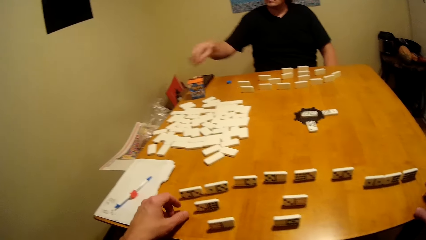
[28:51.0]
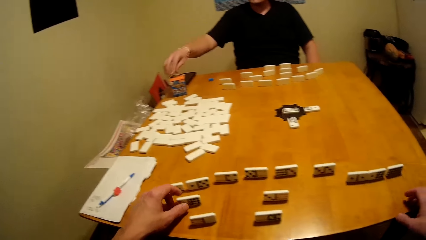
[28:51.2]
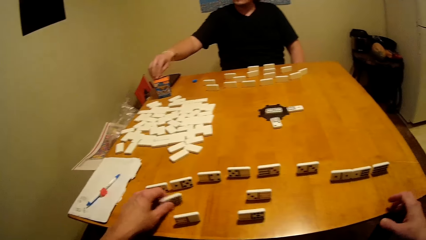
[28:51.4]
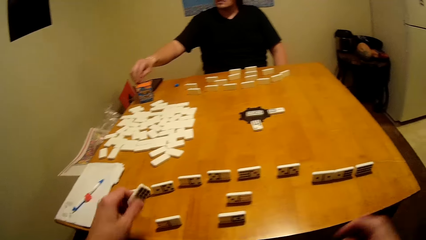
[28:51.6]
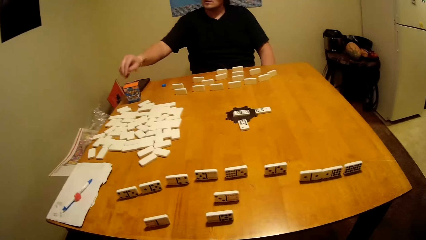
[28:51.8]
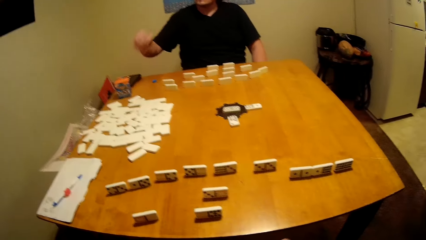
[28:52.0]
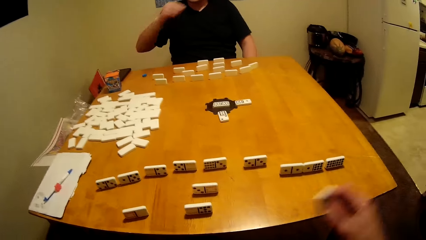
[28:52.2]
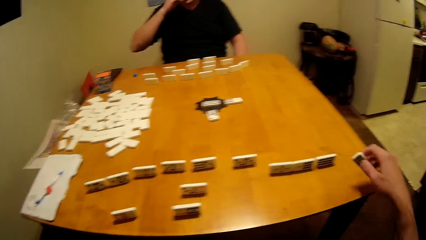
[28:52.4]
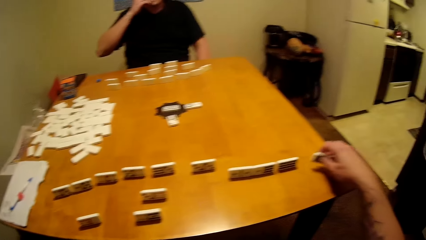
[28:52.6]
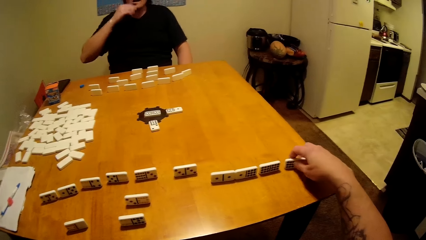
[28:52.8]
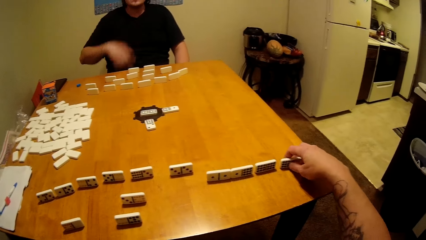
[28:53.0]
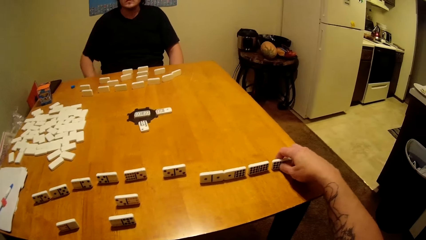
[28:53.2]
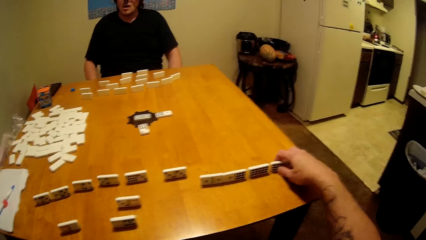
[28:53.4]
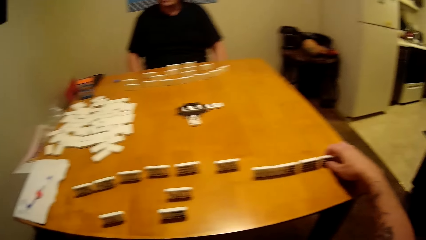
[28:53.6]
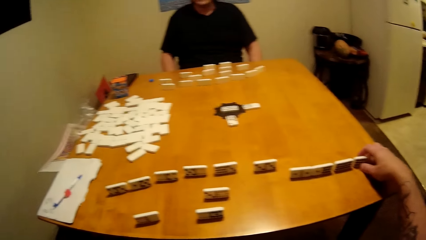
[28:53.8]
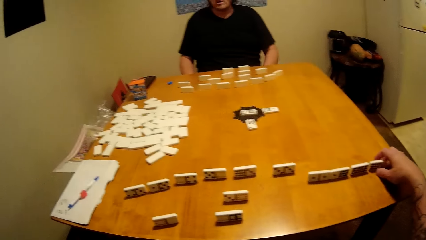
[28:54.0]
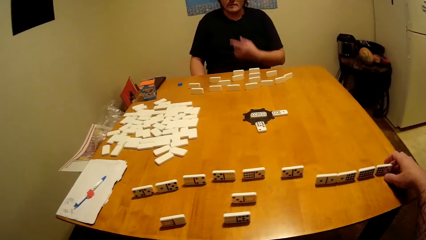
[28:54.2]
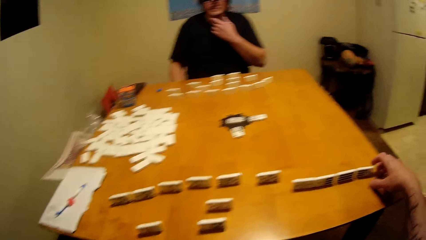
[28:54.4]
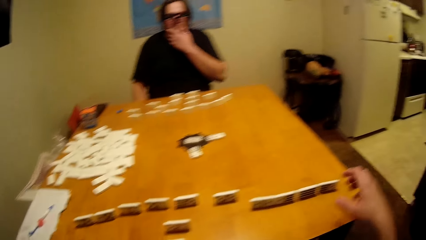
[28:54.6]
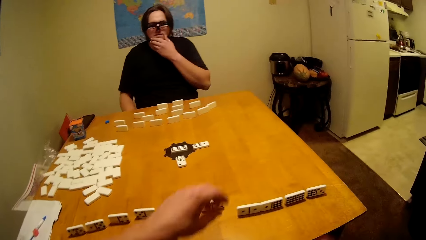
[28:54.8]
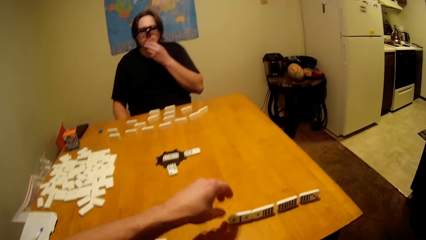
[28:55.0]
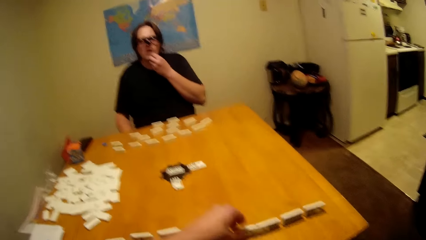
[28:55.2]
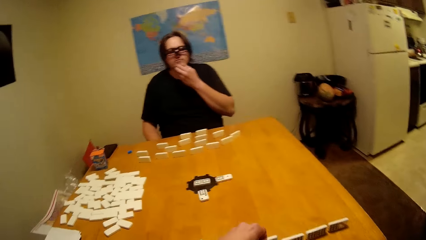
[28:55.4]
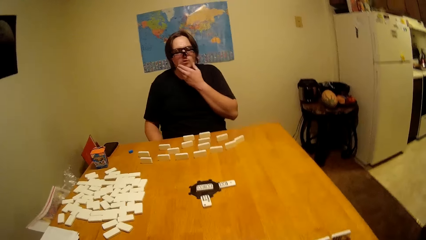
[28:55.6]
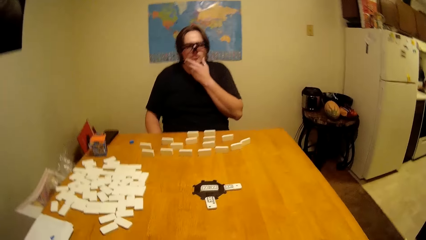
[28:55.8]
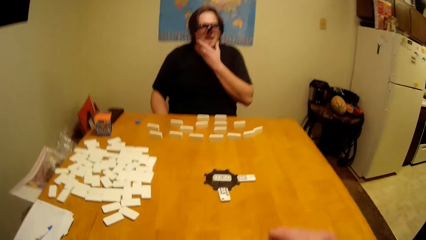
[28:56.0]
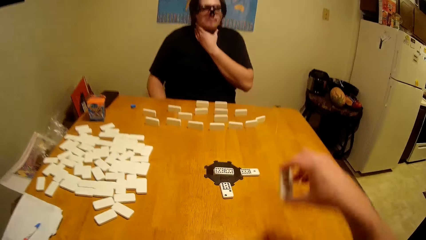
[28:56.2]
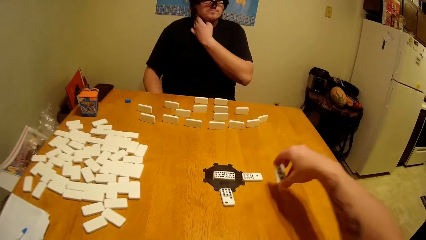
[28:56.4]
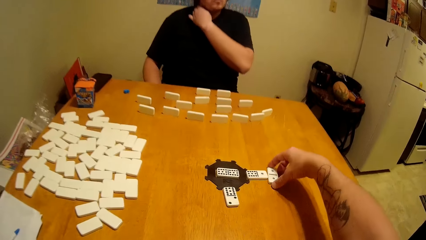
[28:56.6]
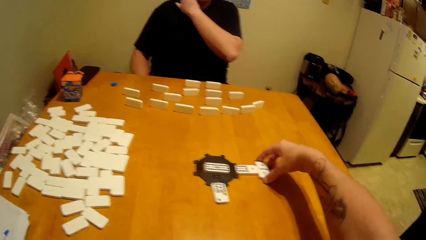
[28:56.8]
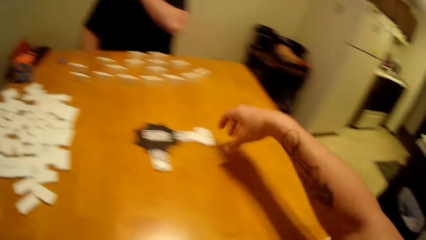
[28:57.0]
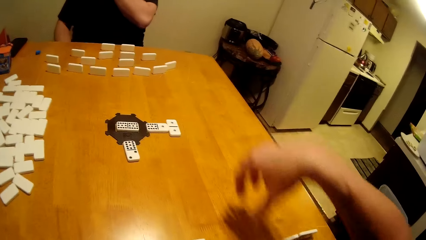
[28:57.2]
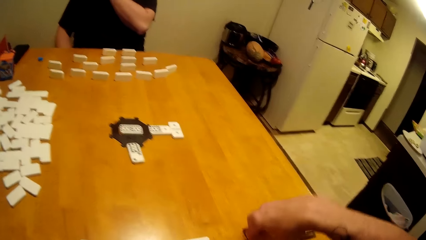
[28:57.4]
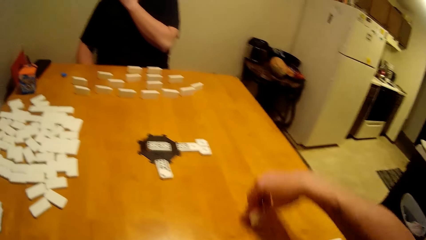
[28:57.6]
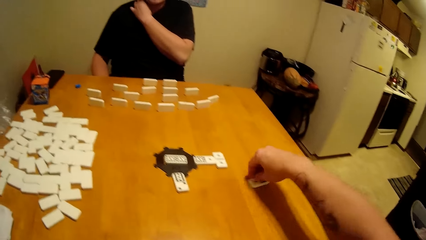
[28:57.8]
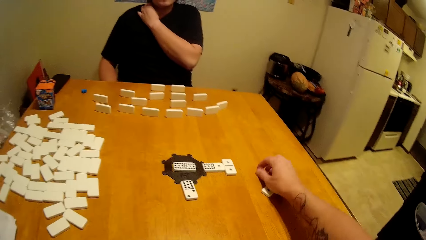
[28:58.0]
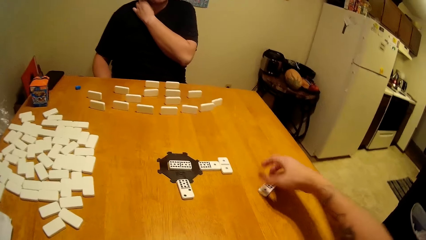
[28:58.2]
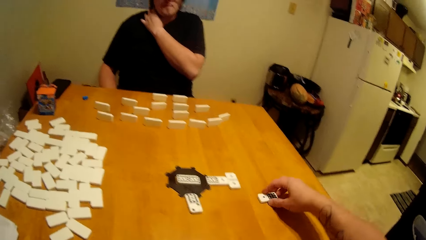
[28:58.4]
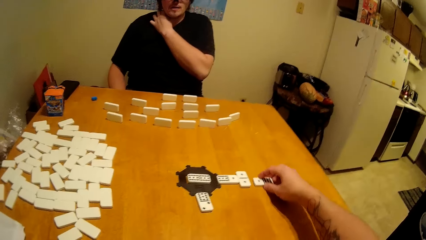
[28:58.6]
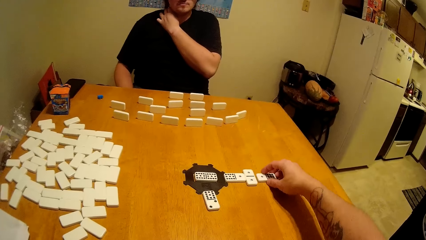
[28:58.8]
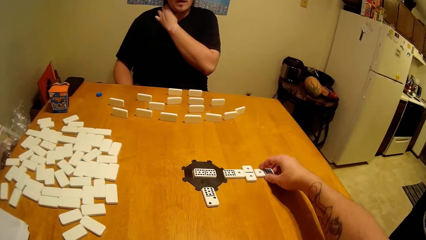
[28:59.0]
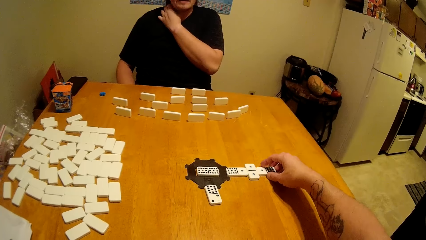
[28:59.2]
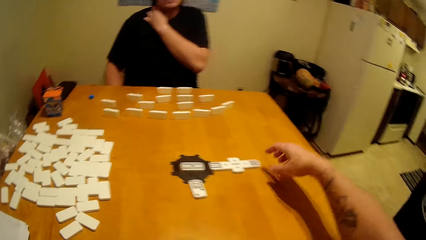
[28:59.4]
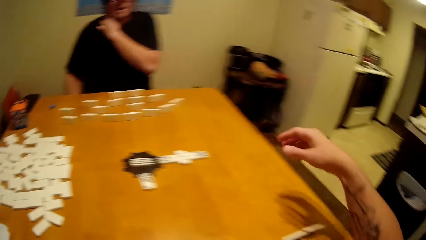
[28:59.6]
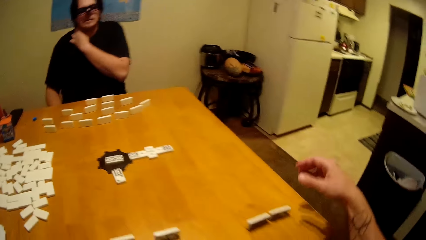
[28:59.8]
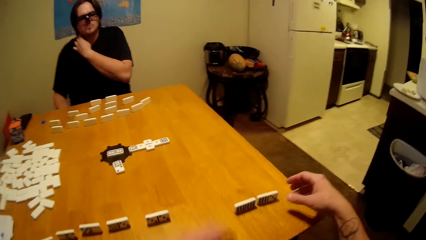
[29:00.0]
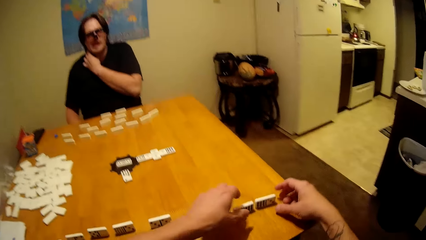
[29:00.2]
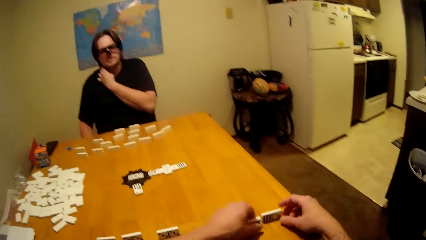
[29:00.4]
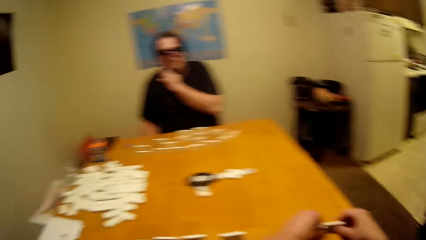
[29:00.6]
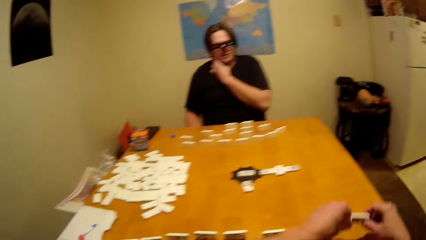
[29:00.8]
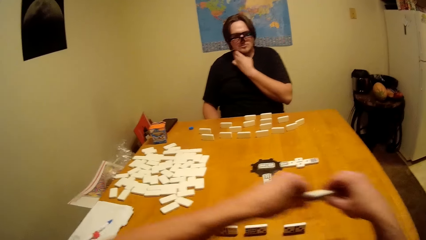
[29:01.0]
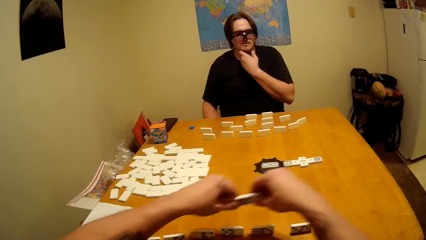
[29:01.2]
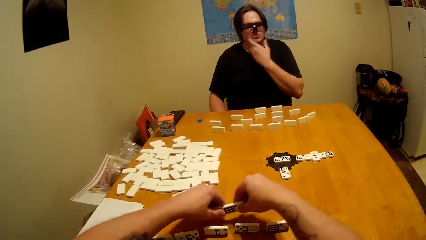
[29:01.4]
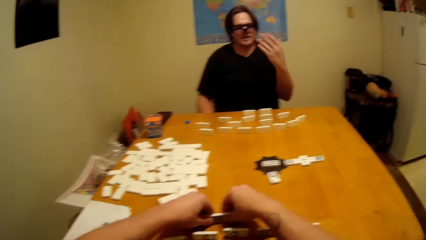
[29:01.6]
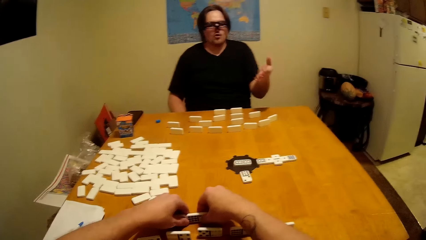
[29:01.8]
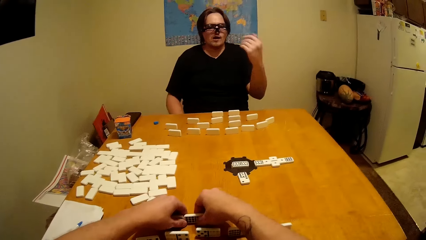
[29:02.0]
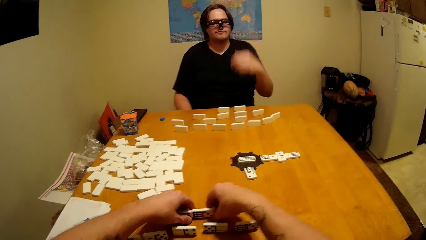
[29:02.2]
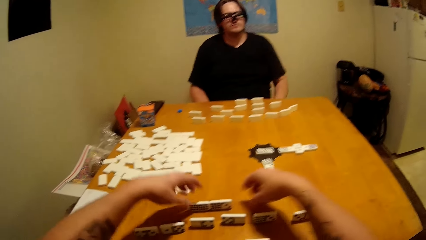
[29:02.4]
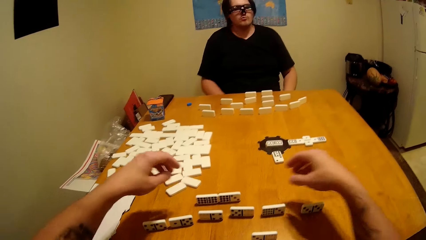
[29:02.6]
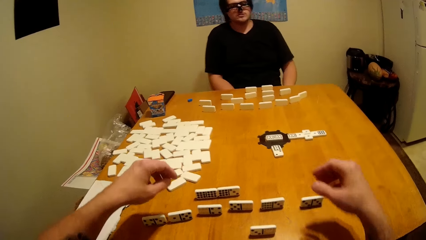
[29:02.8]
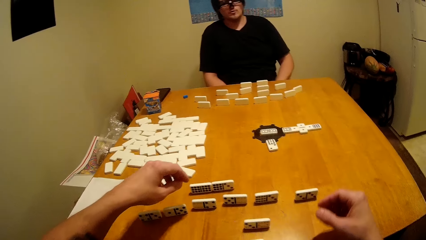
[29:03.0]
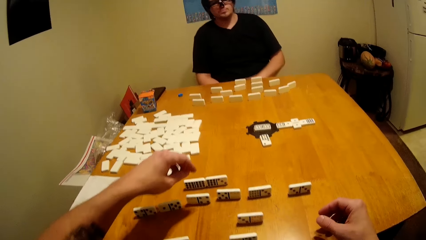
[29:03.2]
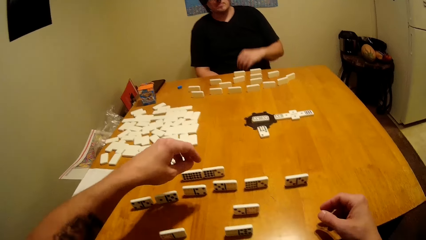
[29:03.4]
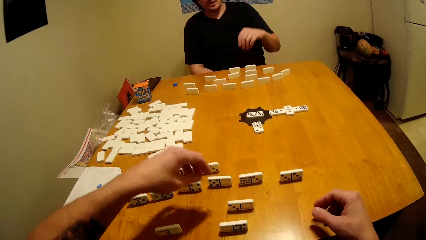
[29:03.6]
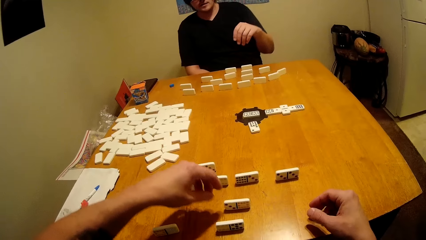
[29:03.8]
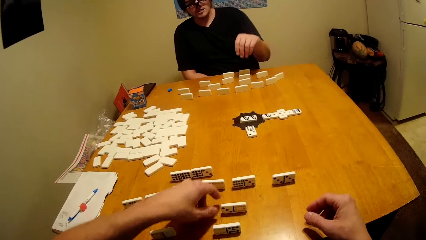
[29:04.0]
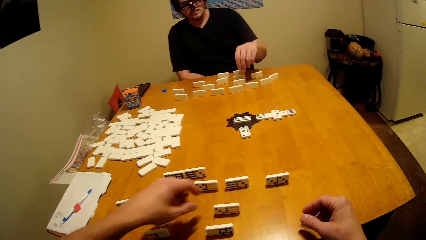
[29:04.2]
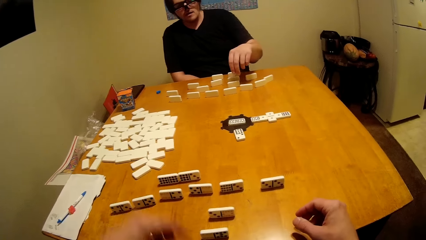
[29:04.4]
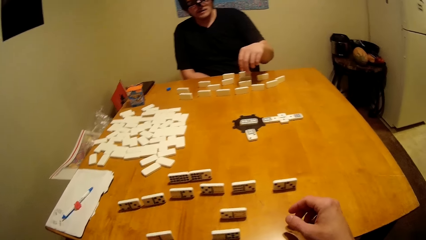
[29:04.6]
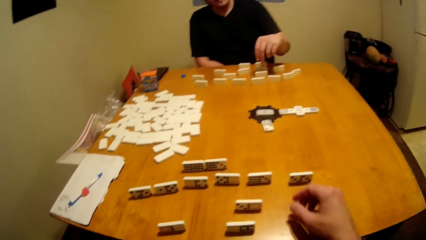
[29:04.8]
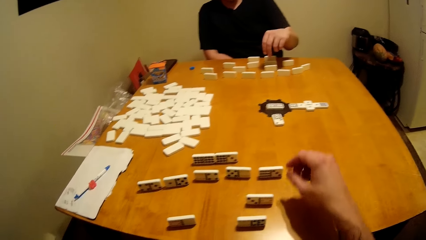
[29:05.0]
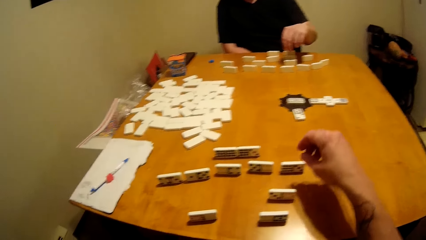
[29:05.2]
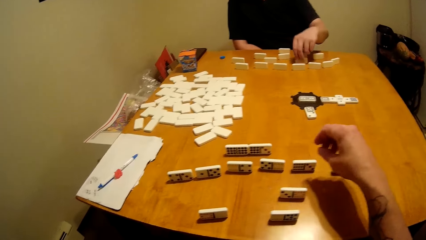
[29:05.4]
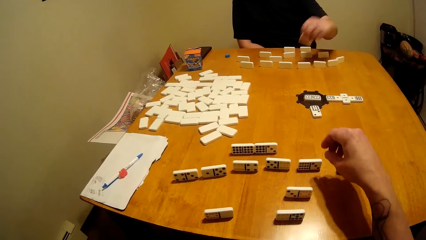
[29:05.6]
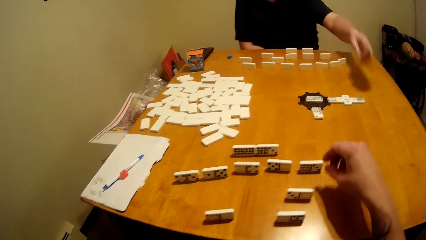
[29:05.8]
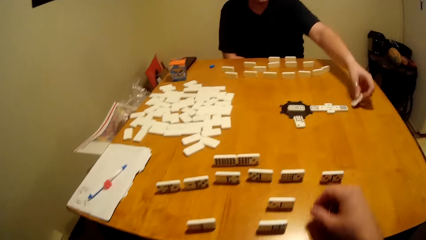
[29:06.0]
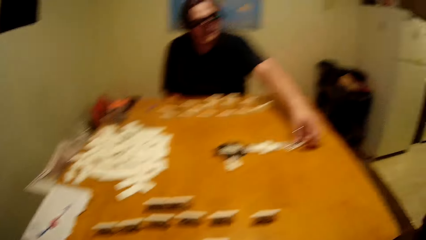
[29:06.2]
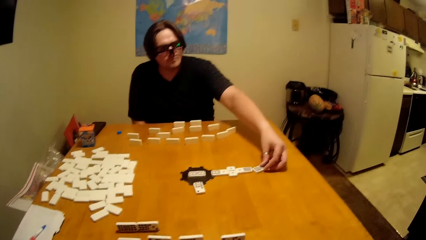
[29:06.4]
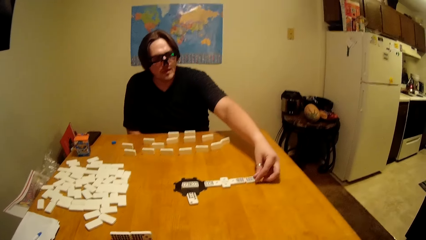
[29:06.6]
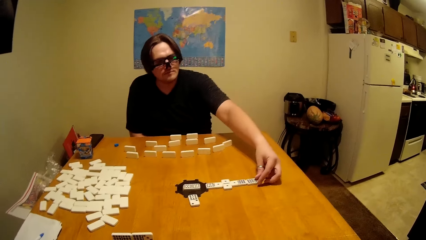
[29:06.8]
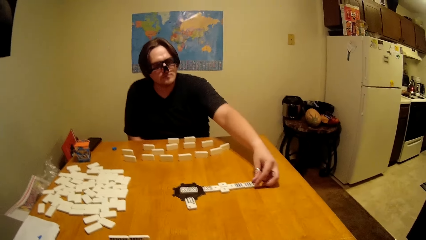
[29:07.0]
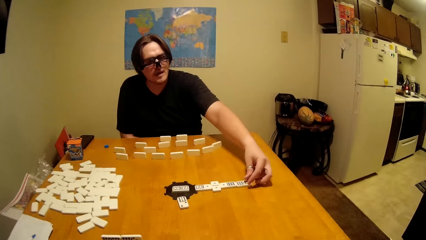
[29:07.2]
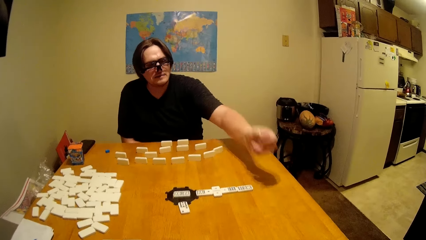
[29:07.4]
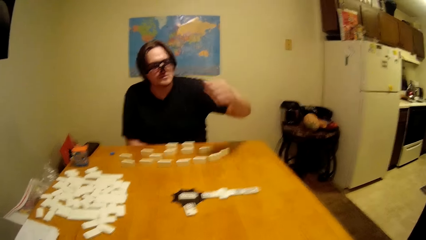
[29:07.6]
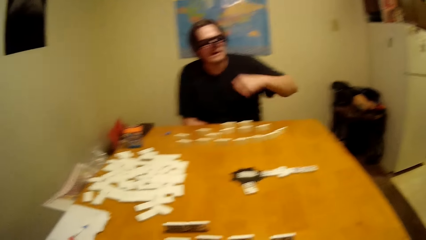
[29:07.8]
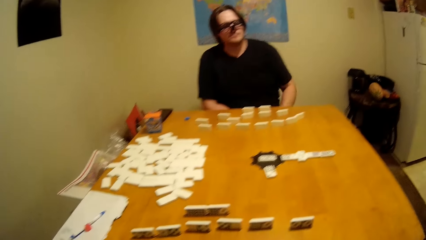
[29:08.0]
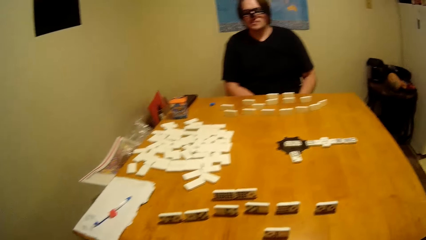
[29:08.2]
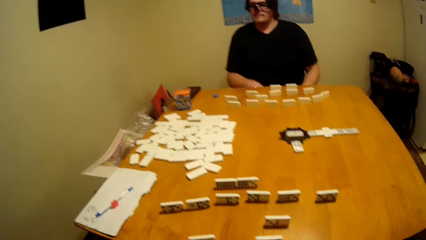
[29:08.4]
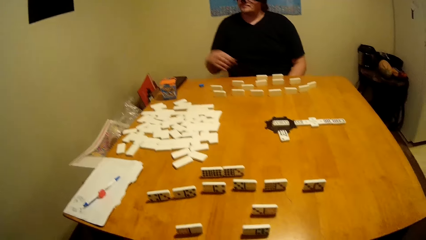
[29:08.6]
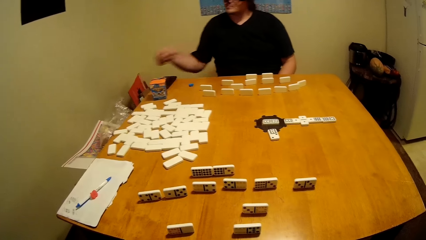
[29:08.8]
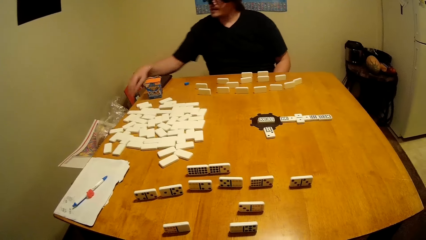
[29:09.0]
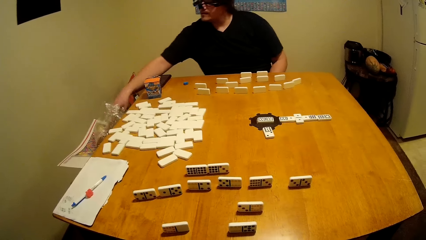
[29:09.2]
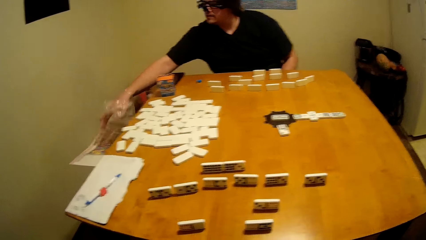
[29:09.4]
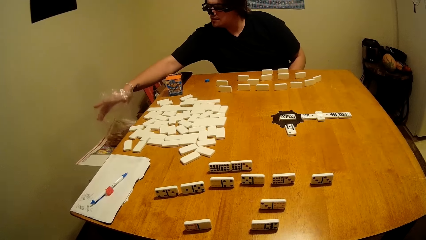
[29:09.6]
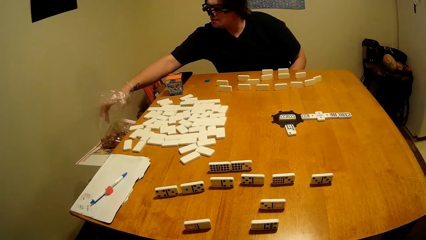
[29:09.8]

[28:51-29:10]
The man takes a bite and eats the bite. The camera wearer arranges dominoes on the table. They play block games with the man. They draw dominoes on the table. They move dominoes on the table. The man arranges a domino on the table.
